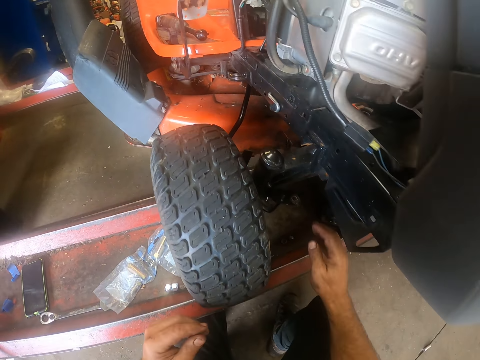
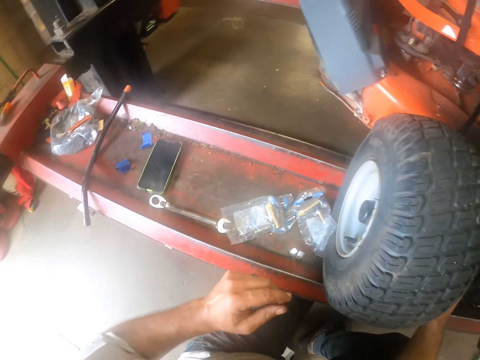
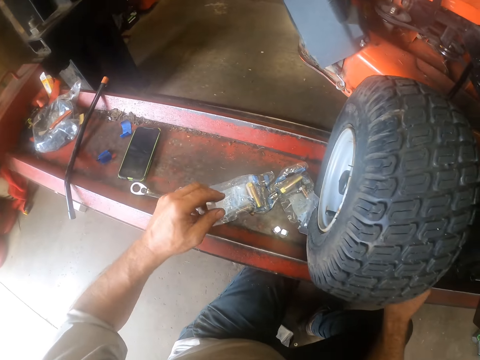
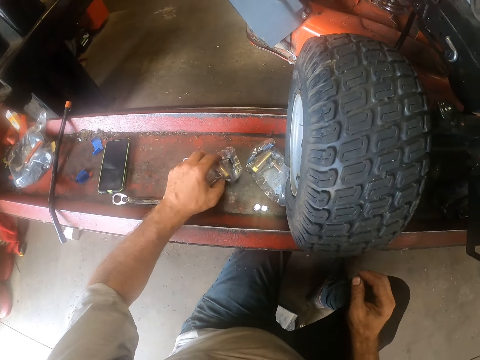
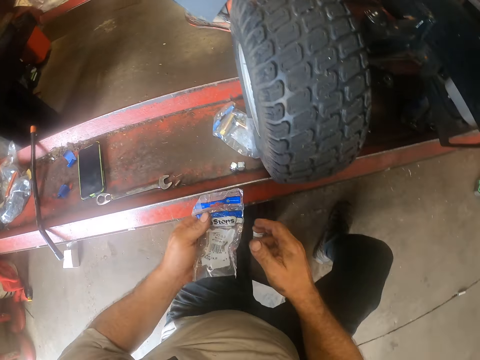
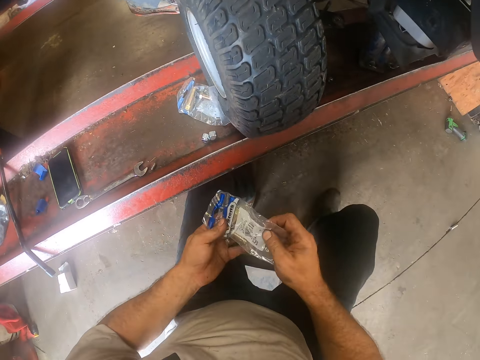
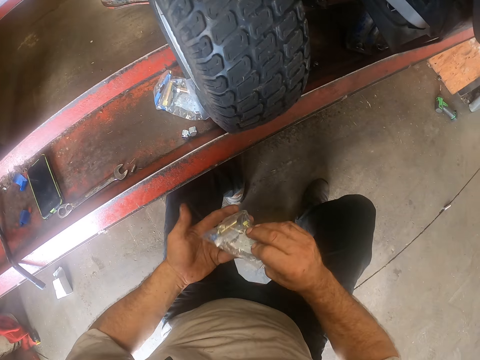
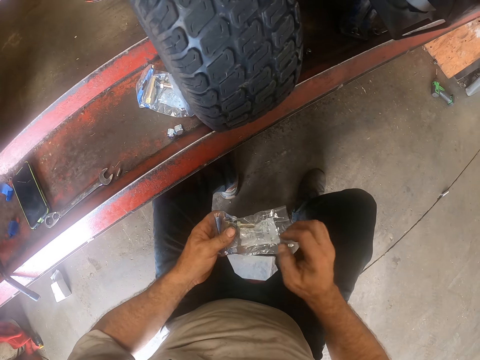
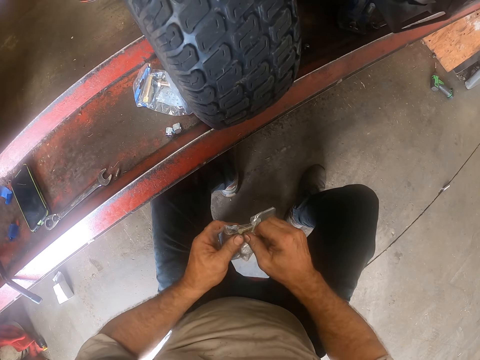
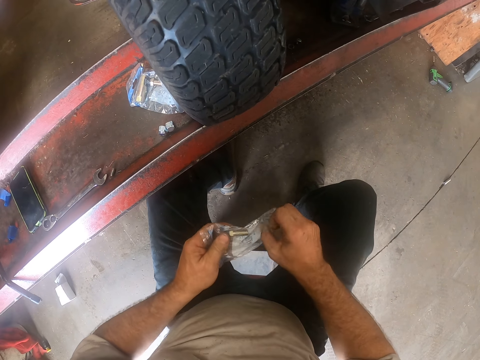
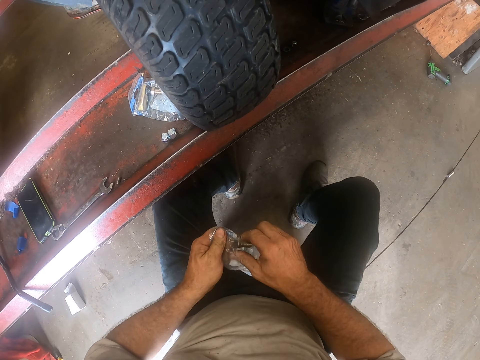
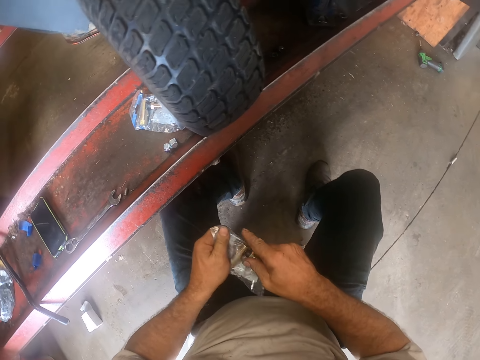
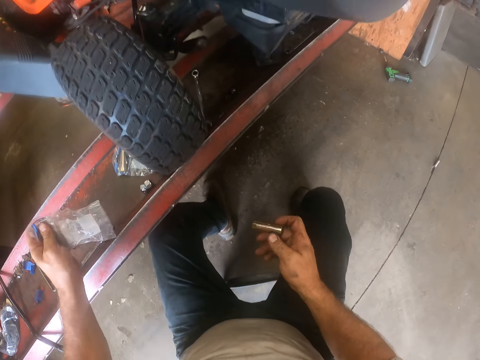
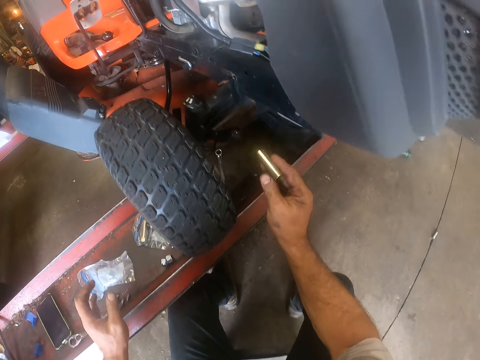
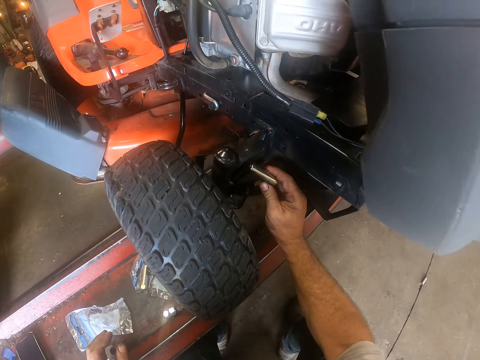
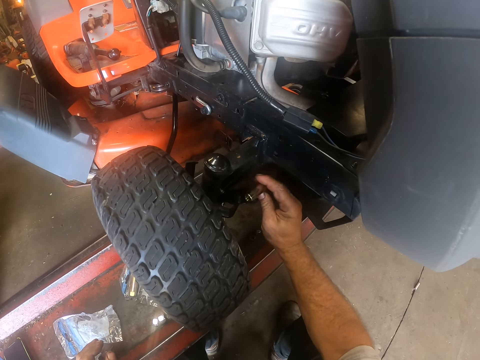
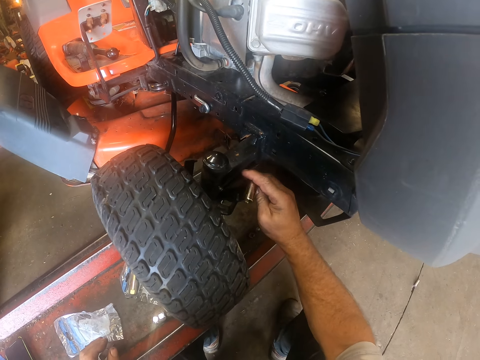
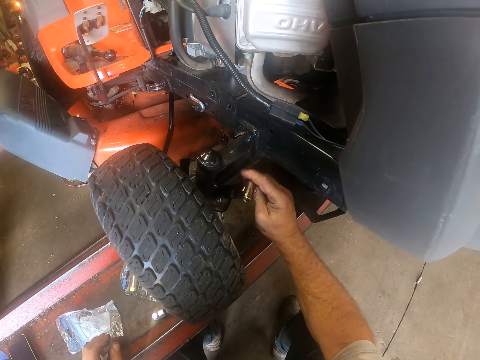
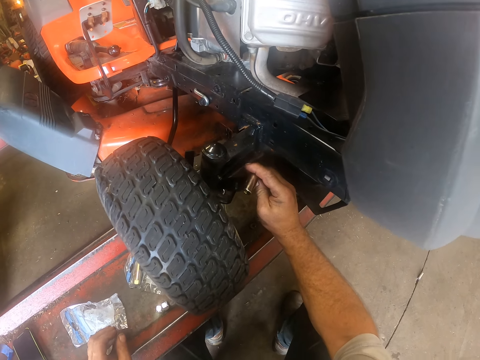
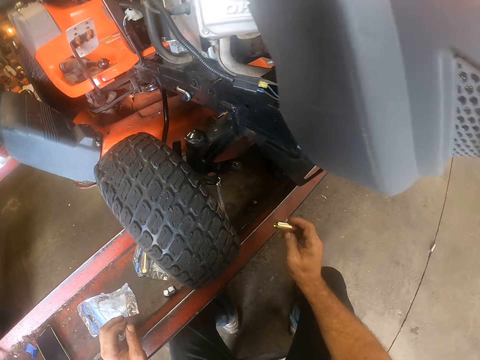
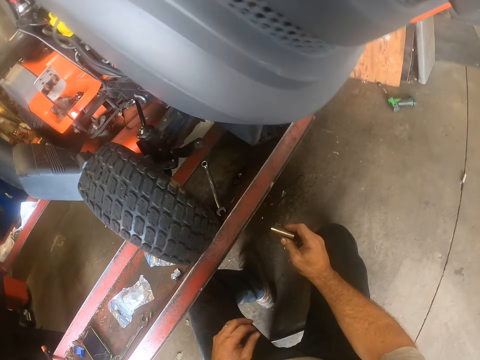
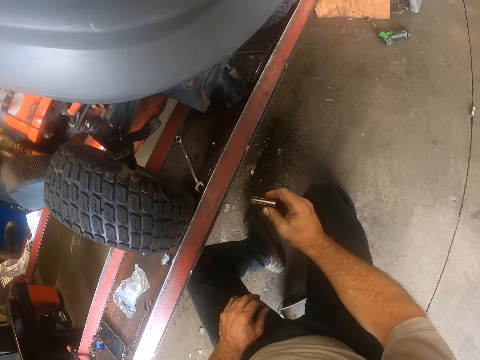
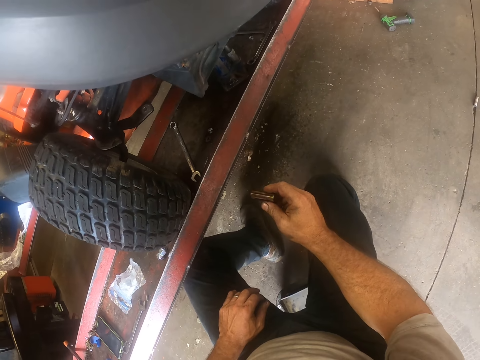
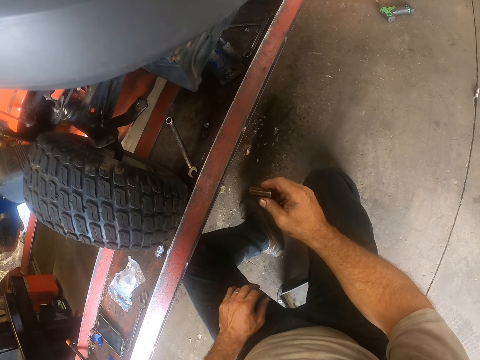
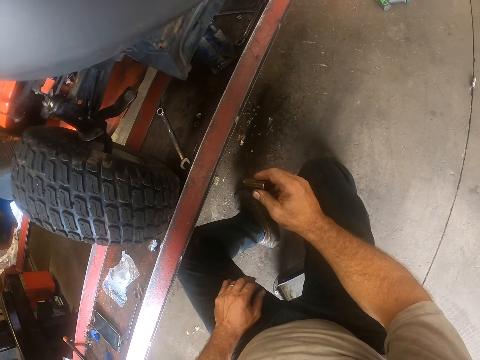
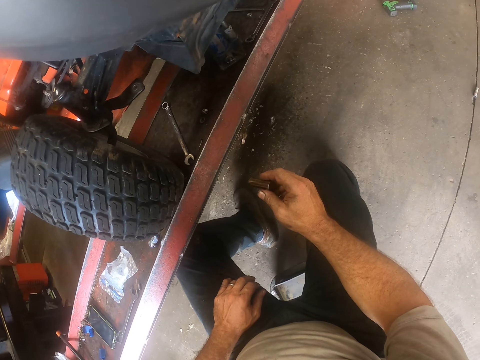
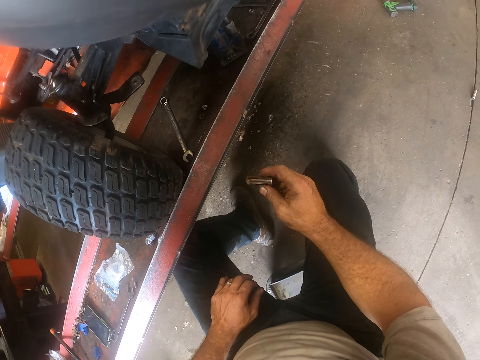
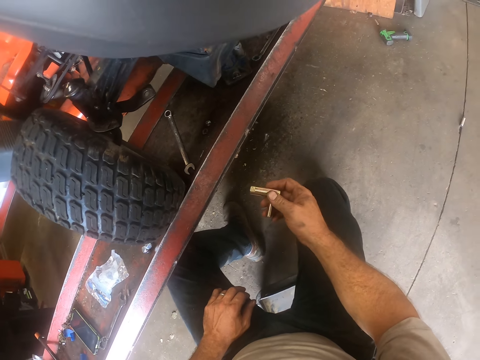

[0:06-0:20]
The camera wearer picks up an ignition coil tester or bolt with his left hand. He tears the polythene bag. He removes the ignition coil tester from its pack with both hands. He takes the bolt. He places the ignition coil tester into a lawn mower on an auto lift with his right hand. He pulls out his right hand holding the ignition coil tester from the lawn mower. He looks at the car.

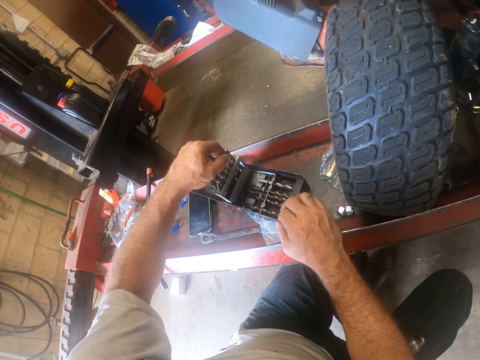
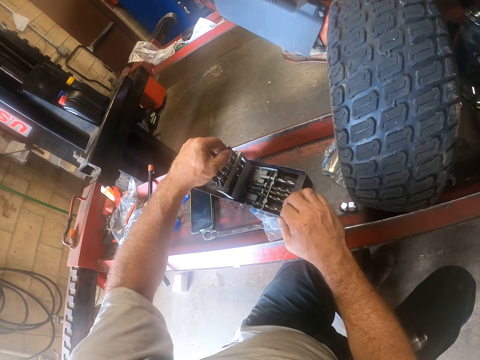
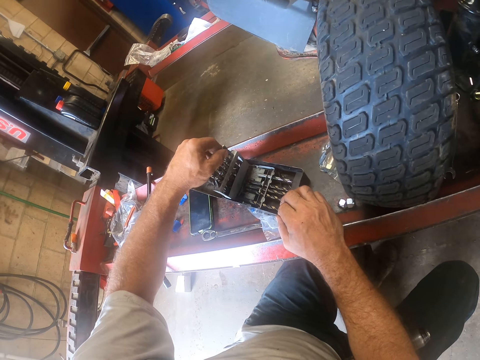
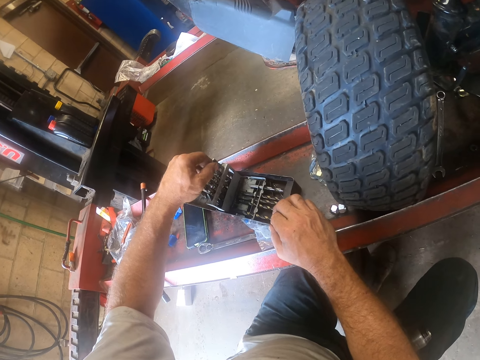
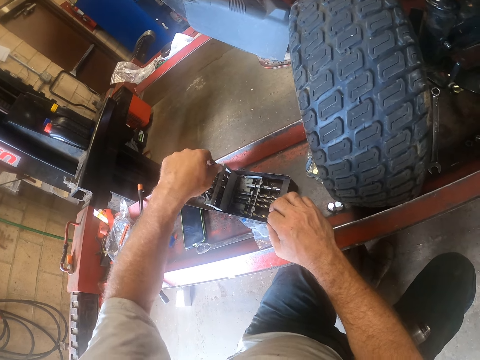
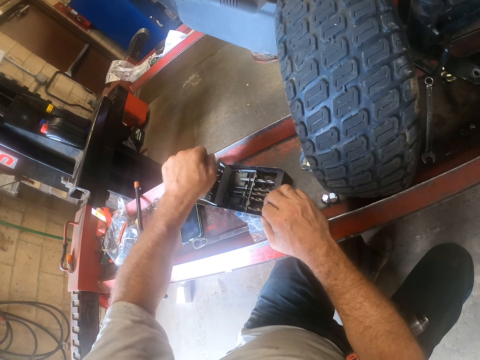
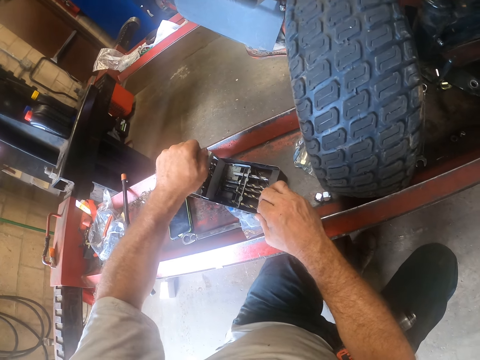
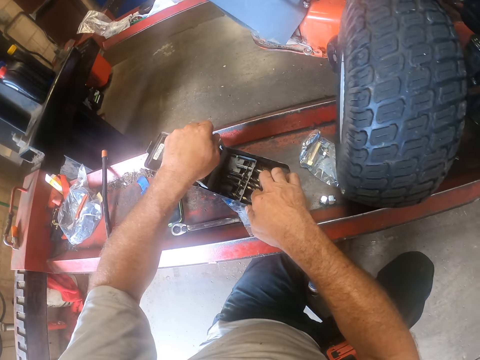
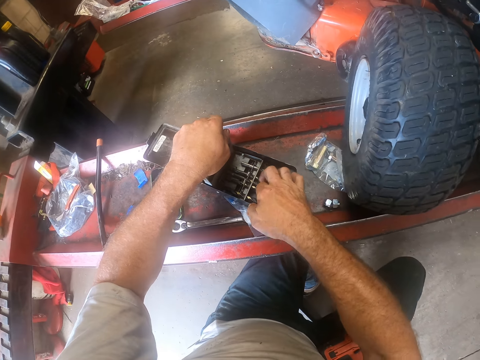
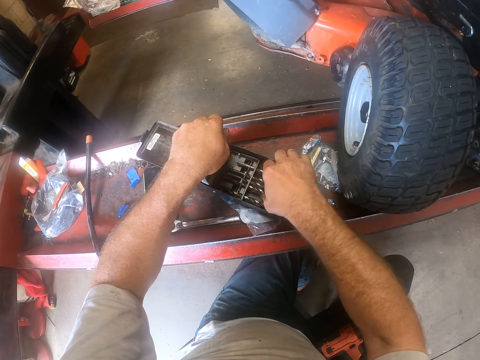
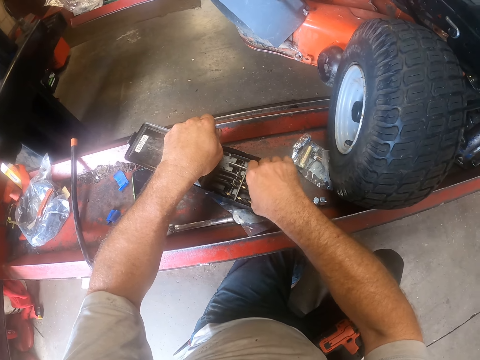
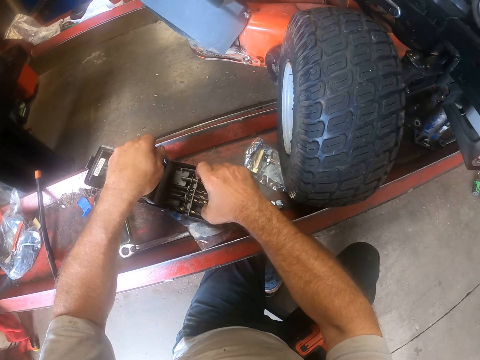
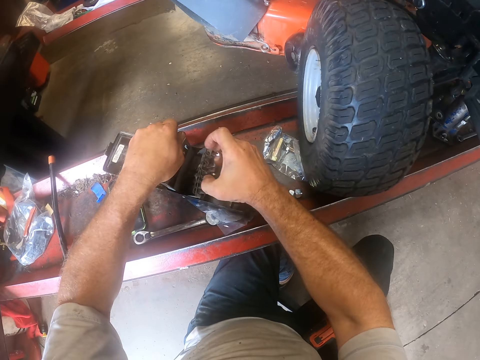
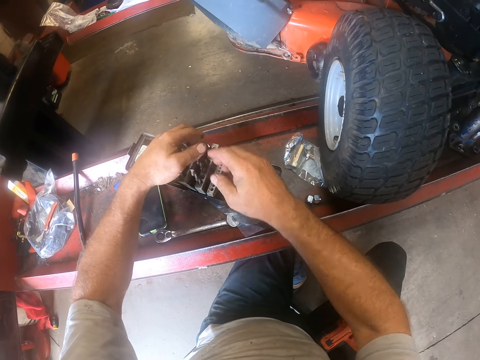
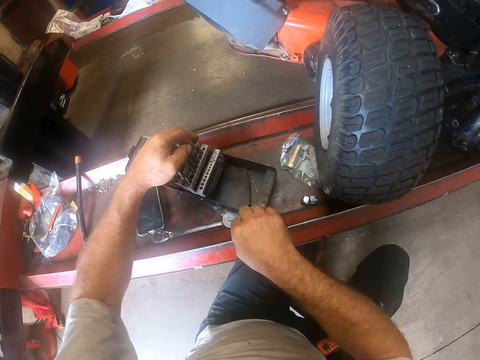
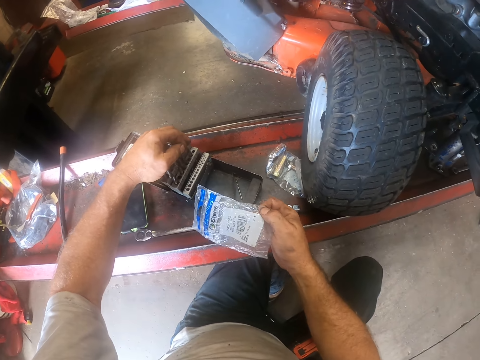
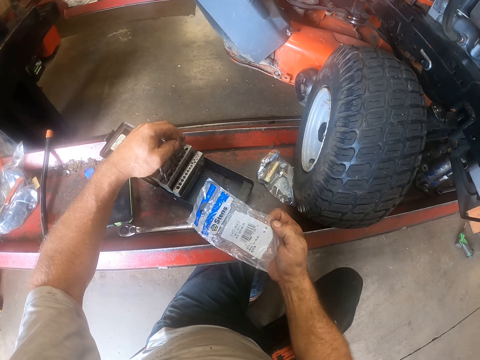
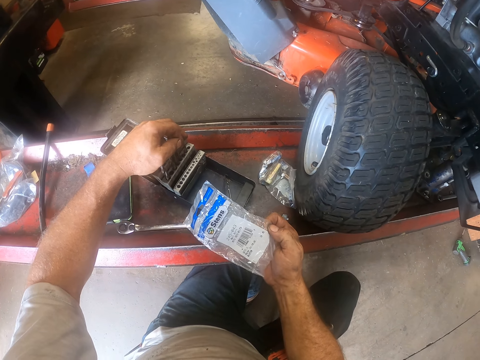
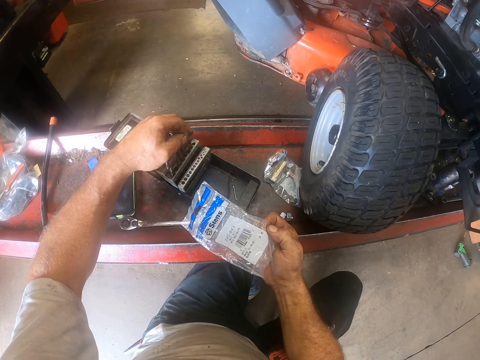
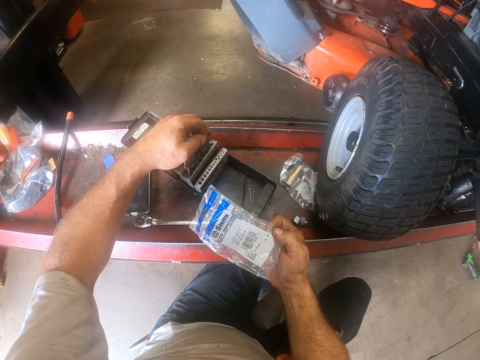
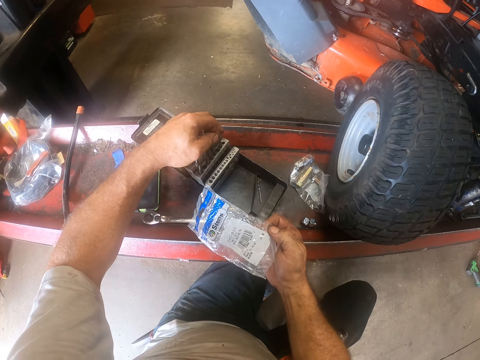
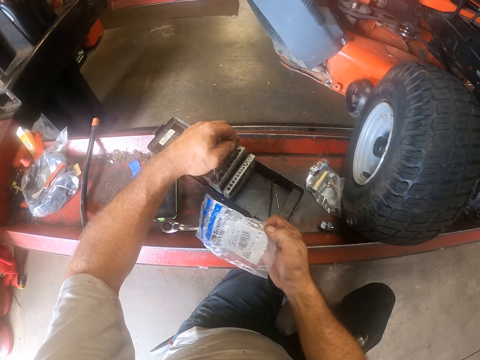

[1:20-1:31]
The camera wearer touches the drill bits. They look at the polythene bag.

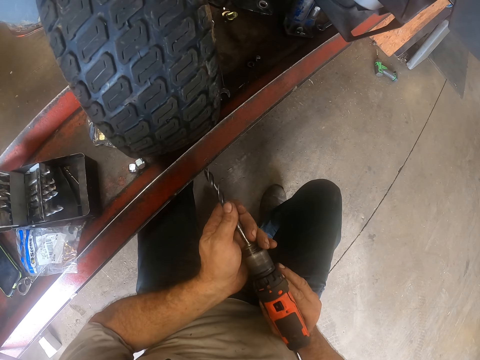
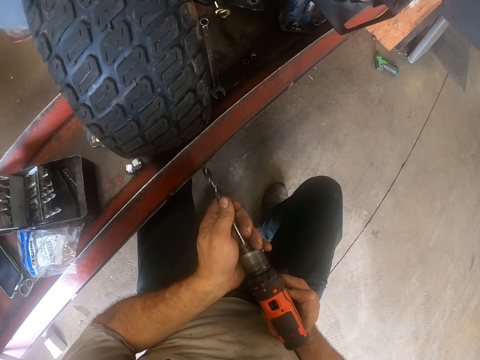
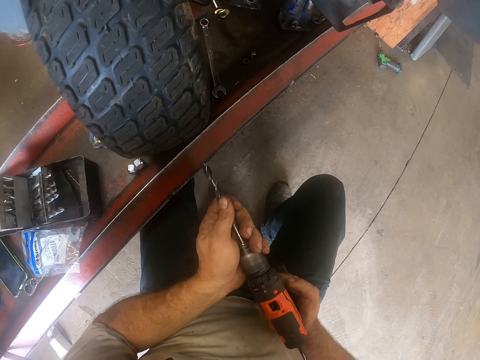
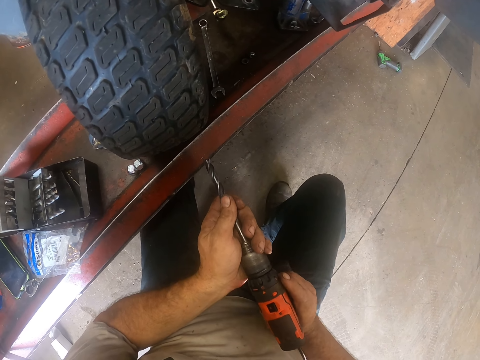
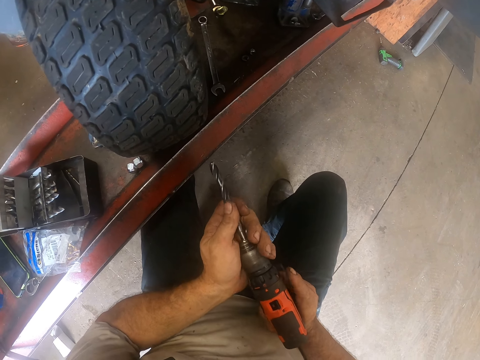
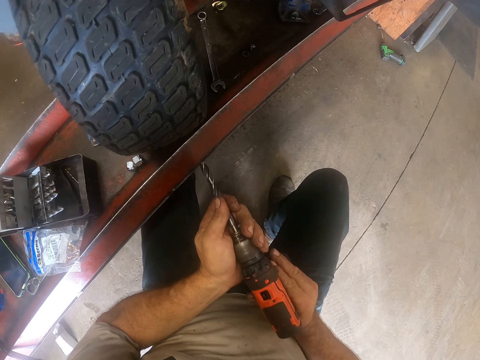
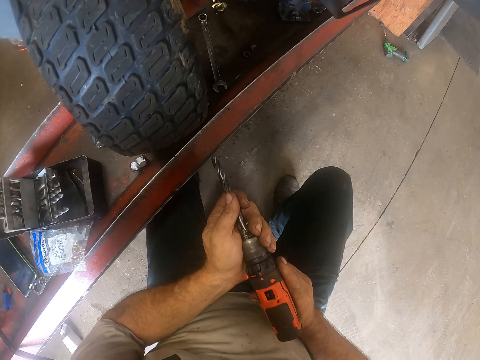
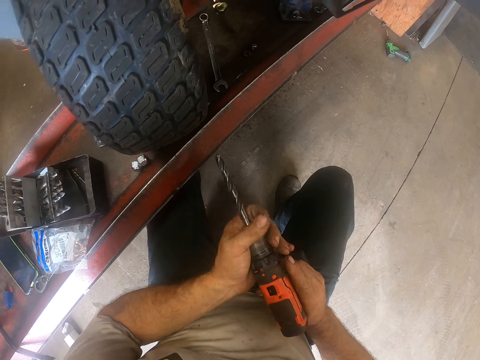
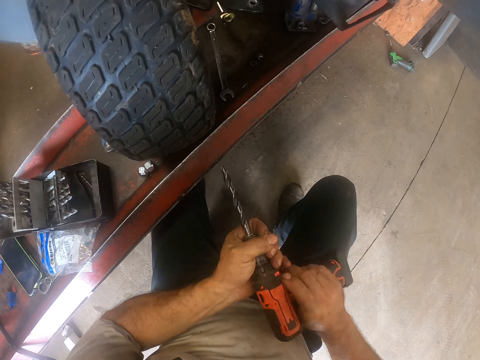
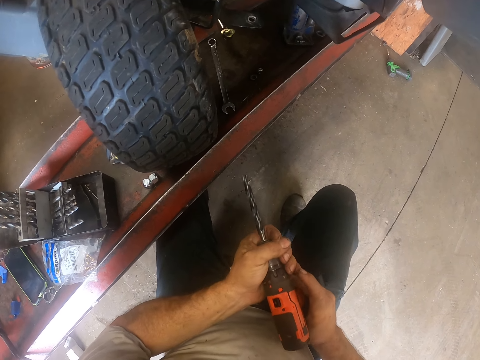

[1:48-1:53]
The camera wearer fixes the bit on the drill.
